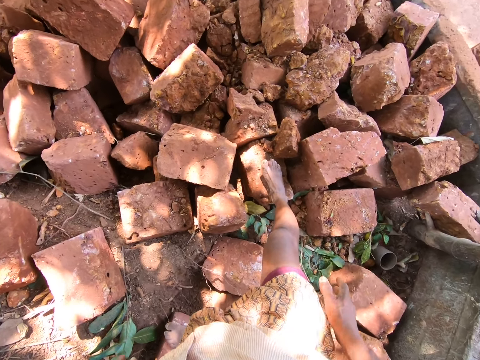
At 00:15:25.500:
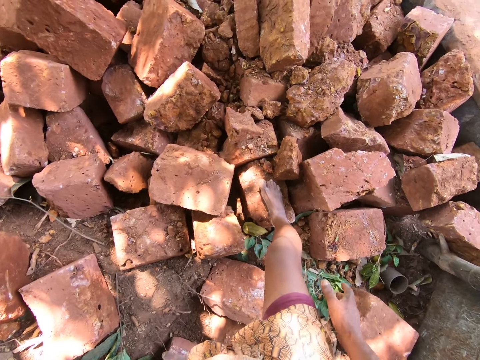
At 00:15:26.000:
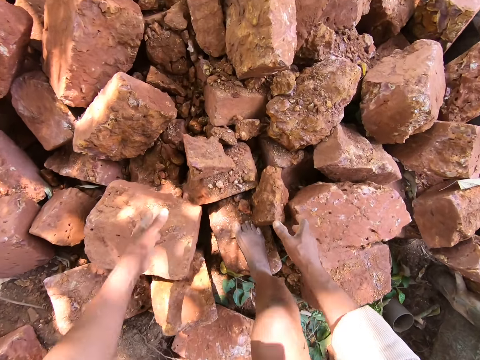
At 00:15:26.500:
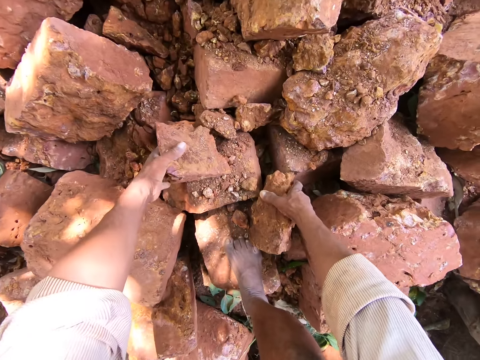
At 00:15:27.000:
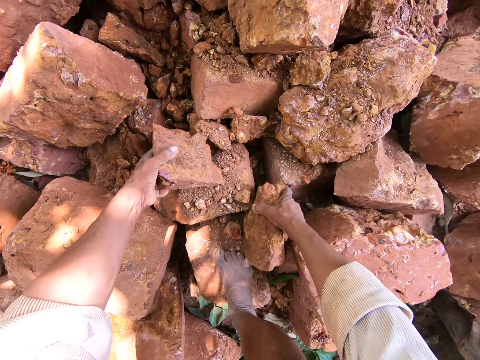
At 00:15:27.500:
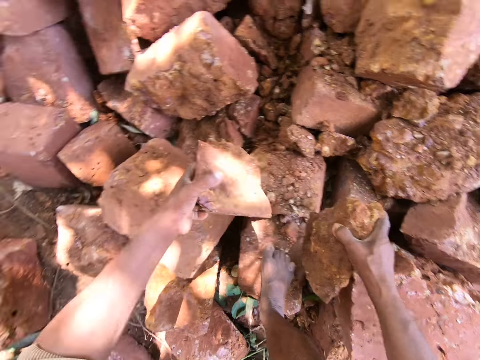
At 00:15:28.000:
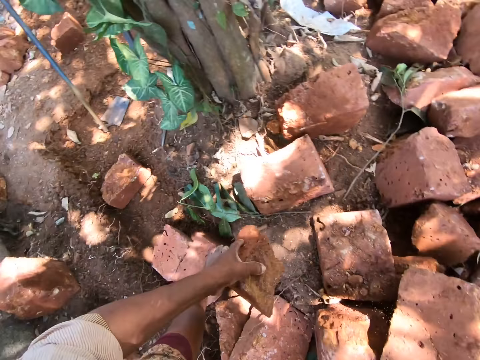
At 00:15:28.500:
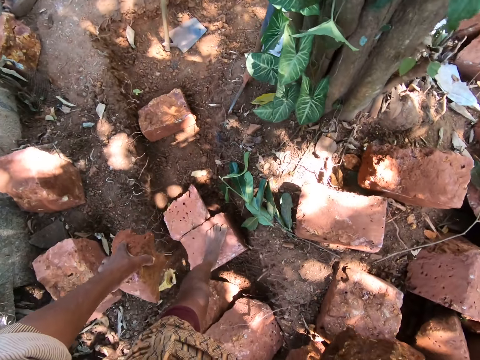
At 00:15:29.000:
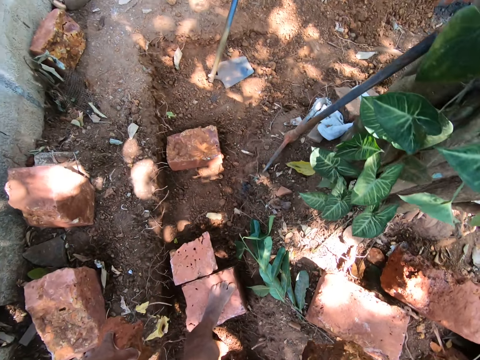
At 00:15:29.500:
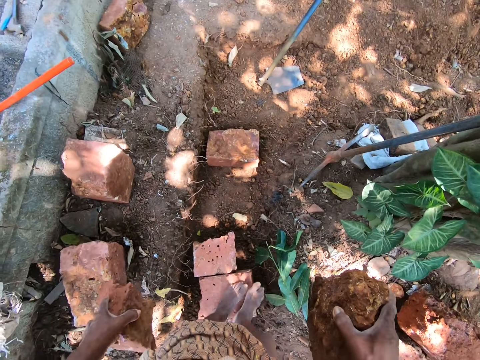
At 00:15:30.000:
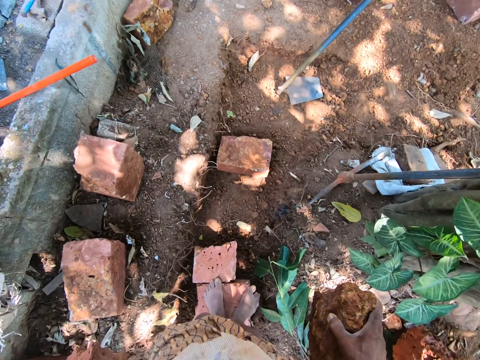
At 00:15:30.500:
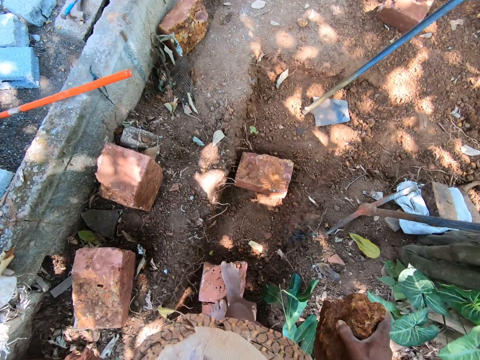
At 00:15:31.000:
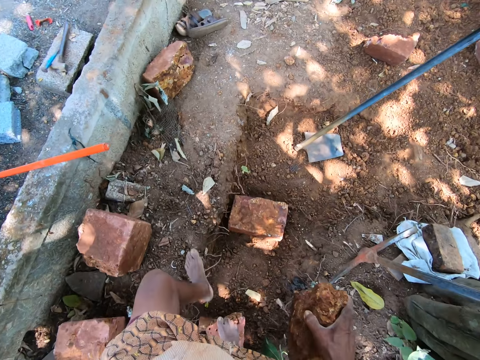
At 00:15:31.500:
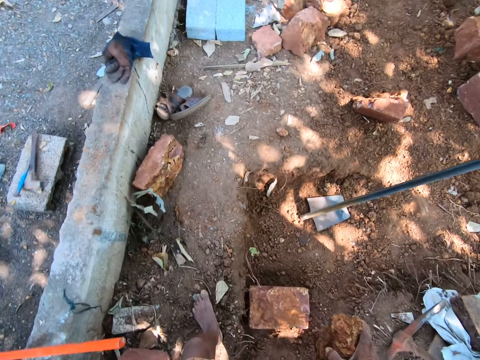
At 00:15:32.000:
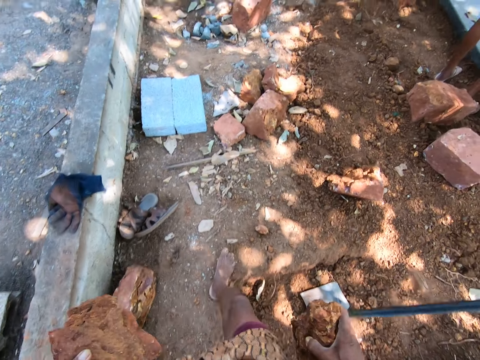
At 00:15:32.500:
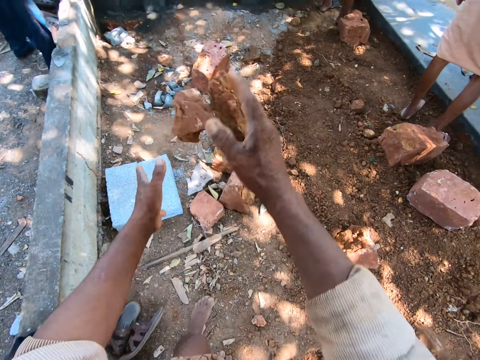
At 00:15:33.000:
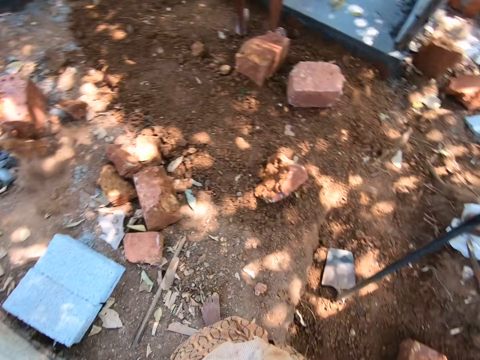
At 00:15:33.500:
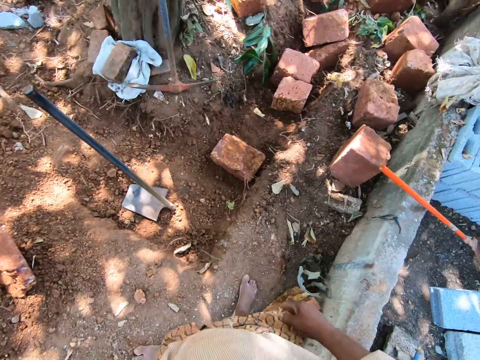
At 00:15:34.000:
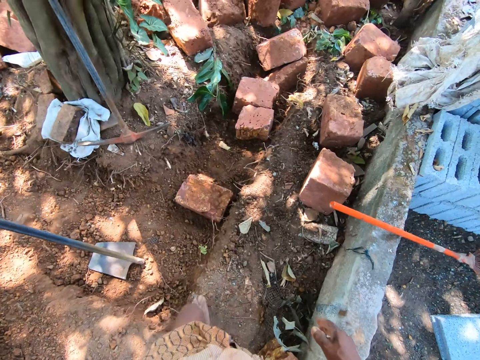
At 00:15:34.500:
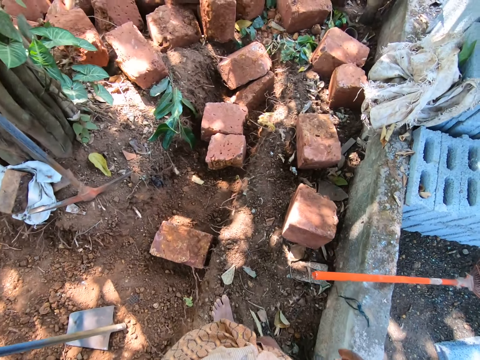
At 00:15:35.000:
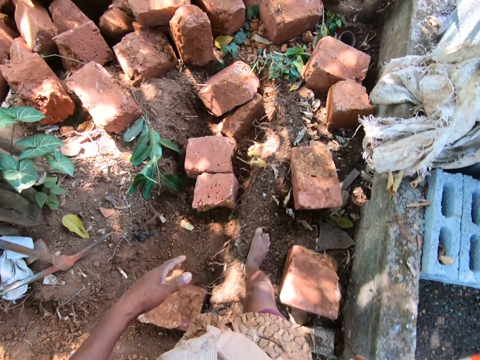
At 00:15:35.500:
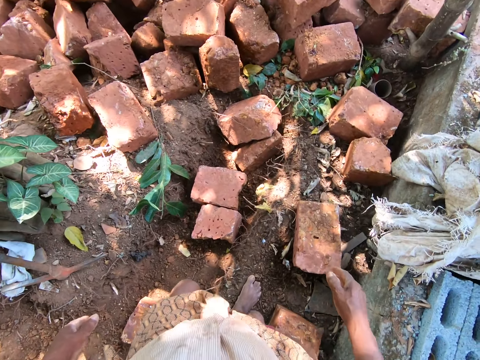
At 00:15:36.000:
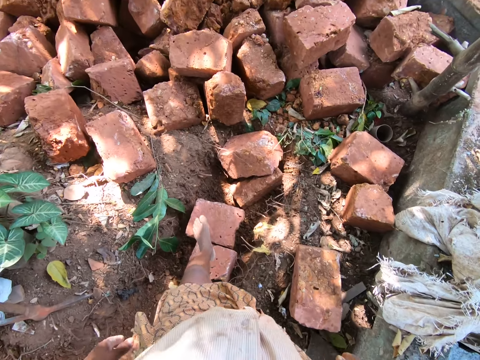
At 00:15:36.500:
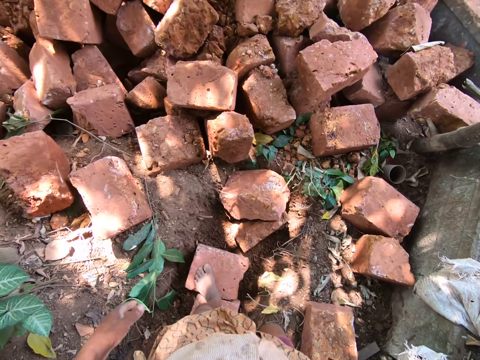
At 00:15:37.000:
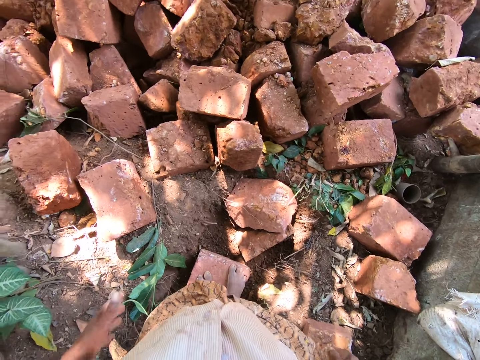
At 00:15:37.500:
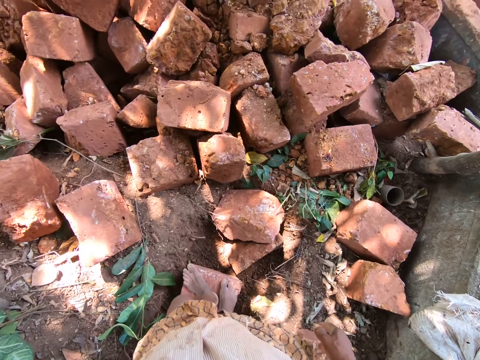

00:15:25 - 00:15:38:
The camera wearer carries a brick. He picks a rock from the pile of rocks with his left hand and picks a rock from the pile of rocks with his right hand. He walks around the construction site. He throws the rock on the floor with his right hand and throws the rock on the floor with his left hand. He walks around the construction site.

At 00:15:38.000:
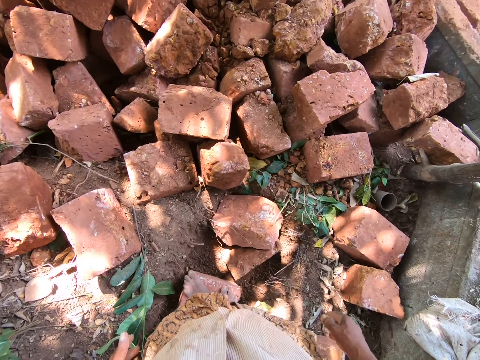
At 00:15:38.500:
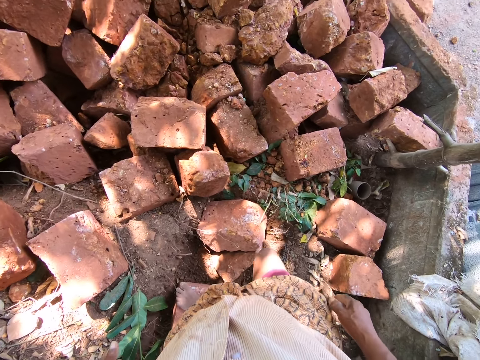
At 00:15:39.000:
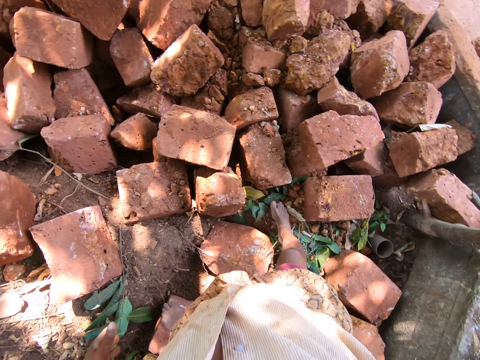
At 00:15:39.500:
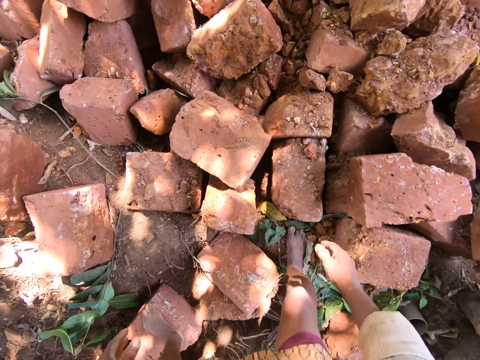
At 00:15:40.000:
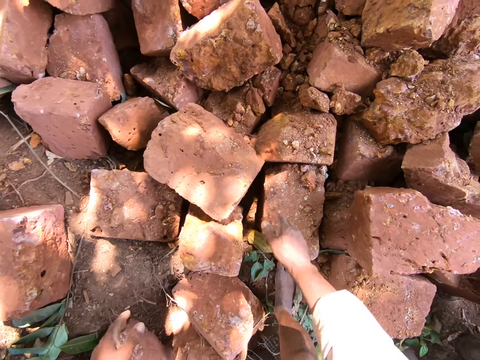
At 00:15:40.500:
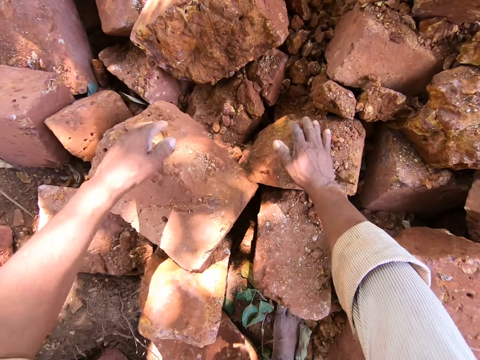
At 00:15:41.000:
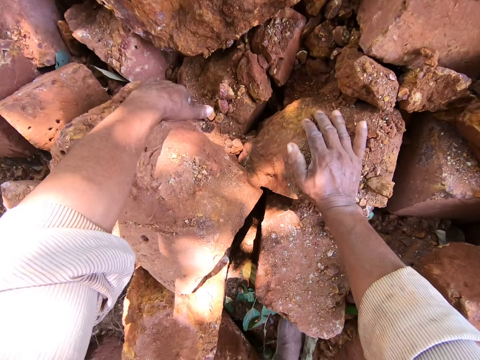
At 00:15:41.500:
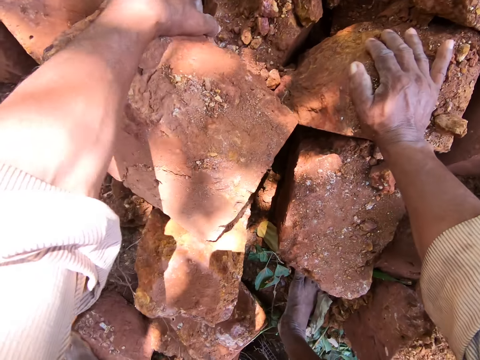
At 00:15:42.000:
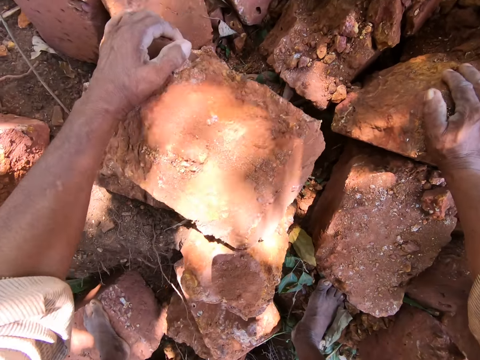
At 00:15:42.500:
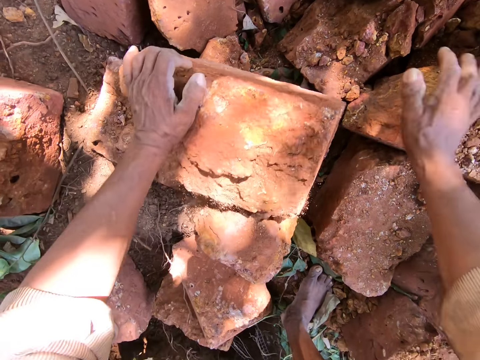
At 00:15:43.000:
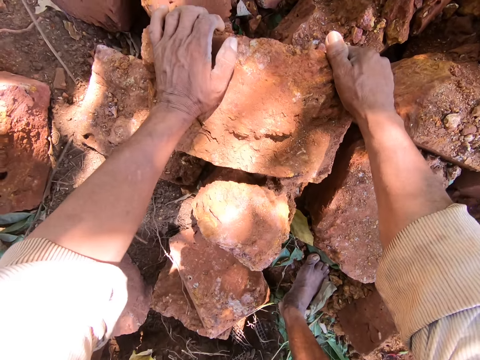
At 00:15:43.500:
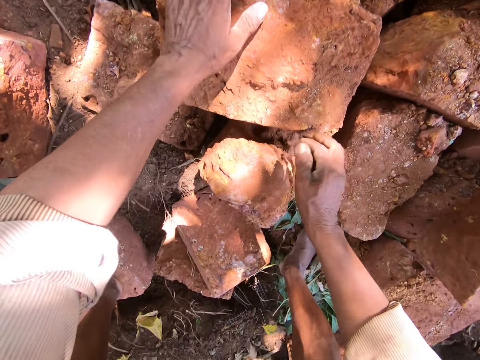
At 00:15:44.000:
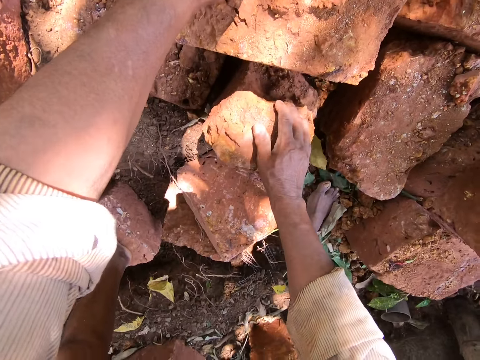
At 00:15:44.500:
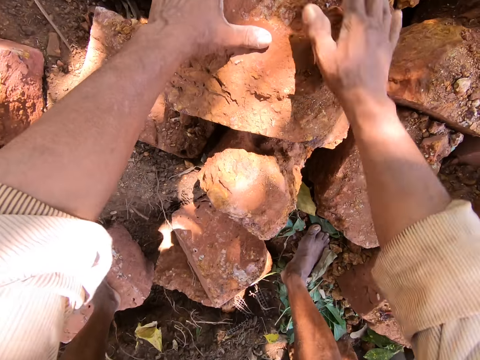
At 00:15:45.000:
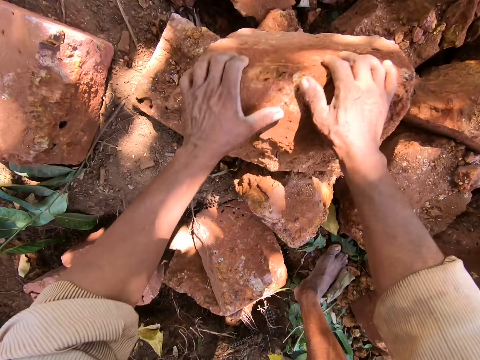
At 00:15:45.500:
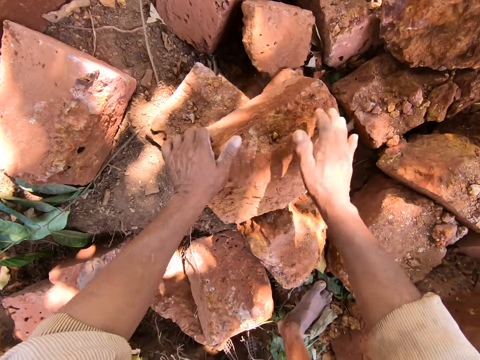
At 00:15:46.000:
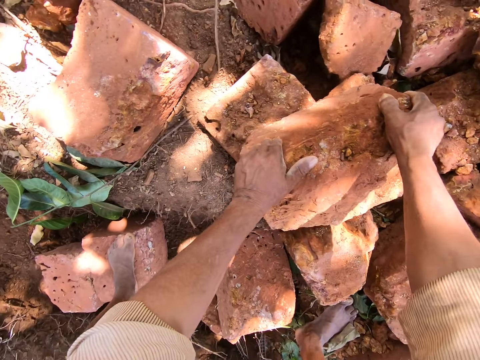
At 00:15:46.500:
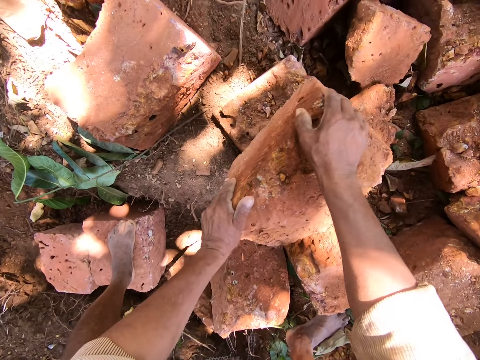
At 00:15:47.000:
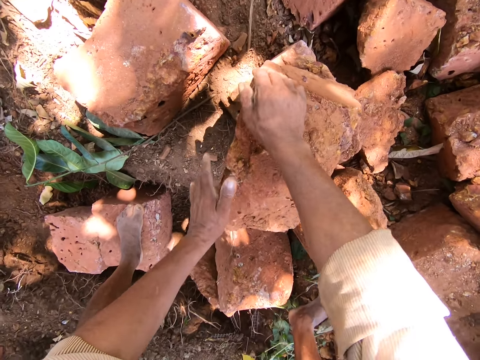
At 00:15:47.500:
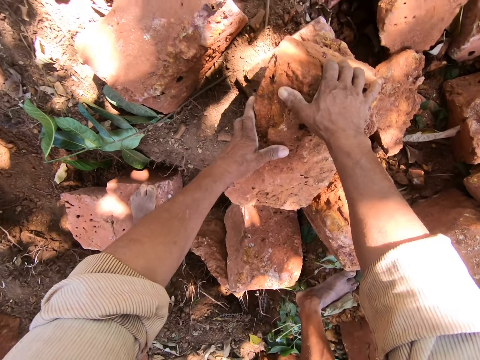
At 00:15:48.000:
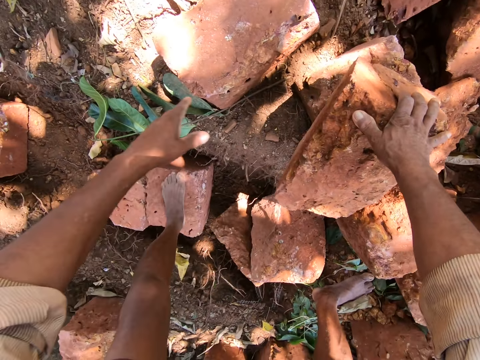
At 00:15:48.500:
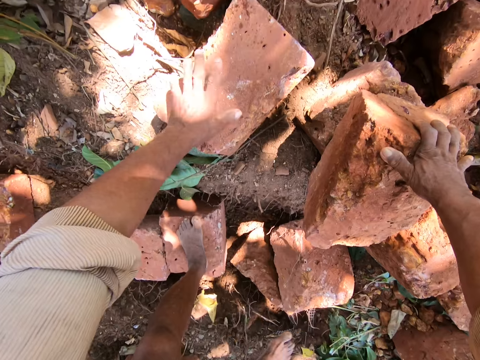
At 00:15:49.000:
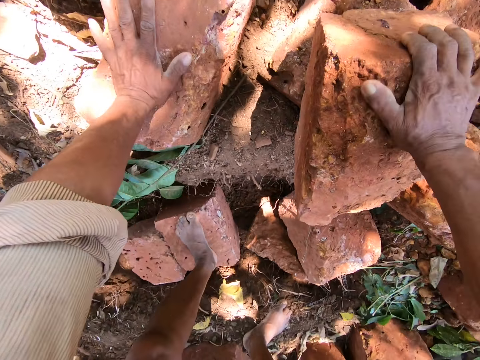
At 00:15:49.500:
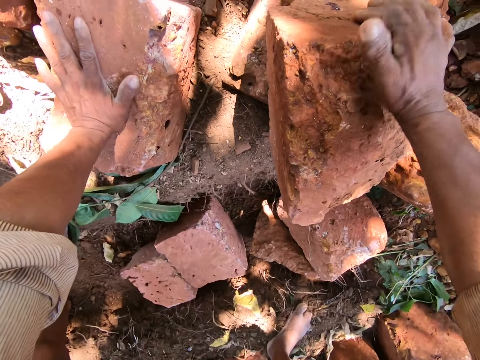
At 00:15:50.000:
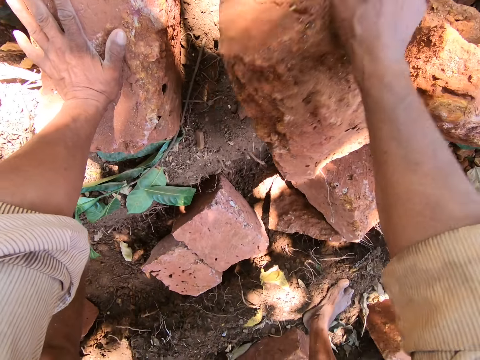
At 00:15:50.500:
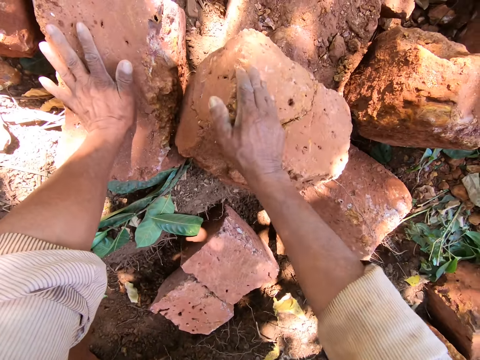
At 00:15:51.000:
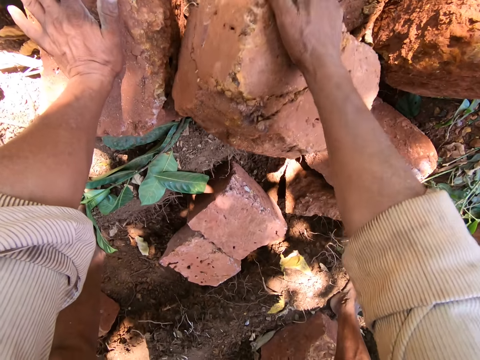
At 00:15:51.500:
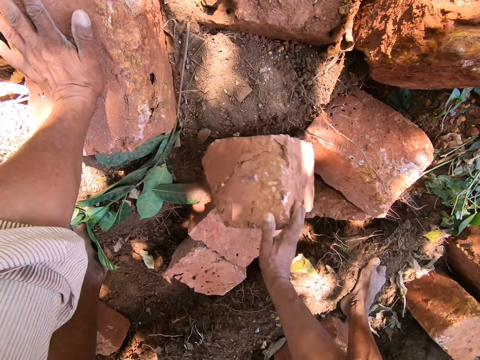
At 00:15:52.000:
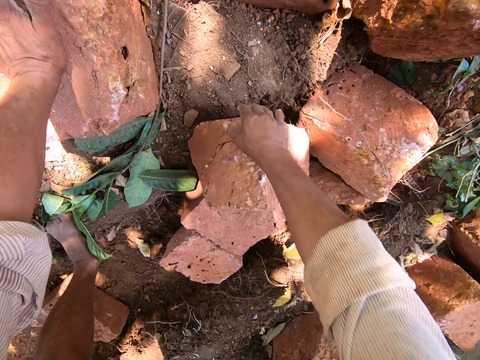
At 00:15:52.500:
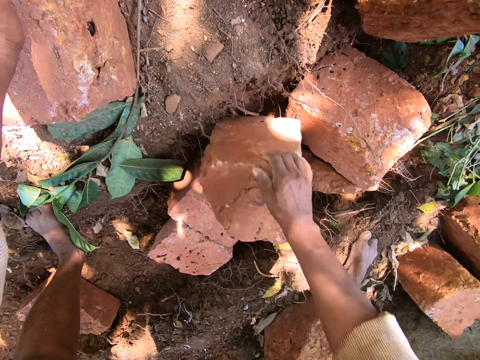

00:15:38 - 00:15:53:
The camera wearer touches a rock on the pile of rocks with his left hand. He moves a rock on the pile of rocks with his left hand. He touches the rock on the pile of rocks with both hands. He touches a rock on the pile of rocks with his right hand. He moves the rock on the pile of rocks with both hands. He touches a rock on the pile of rocks with his left hand. He moves the rock on the floor with his right hand.
